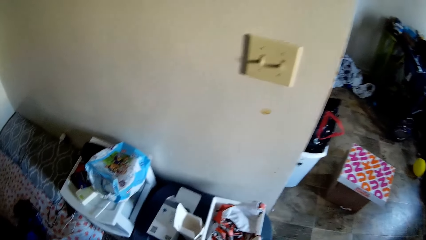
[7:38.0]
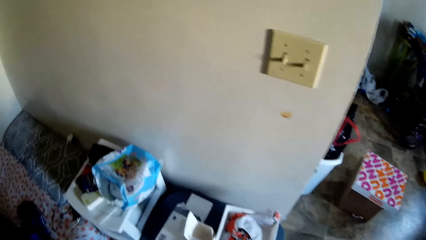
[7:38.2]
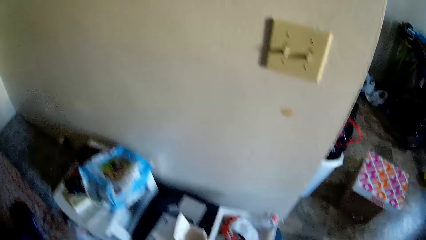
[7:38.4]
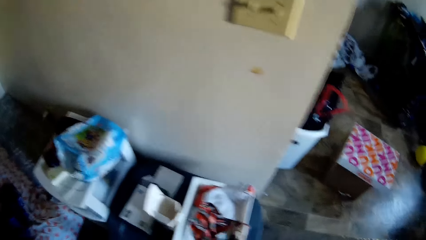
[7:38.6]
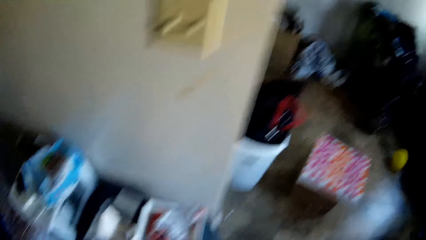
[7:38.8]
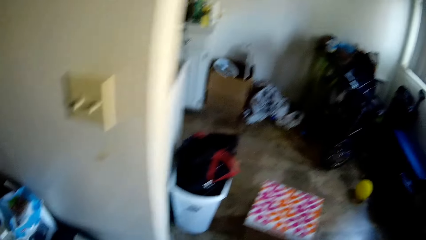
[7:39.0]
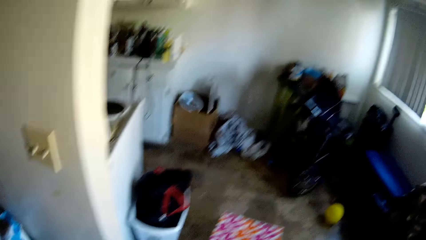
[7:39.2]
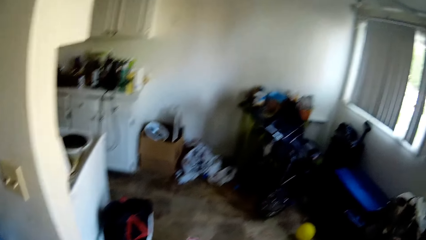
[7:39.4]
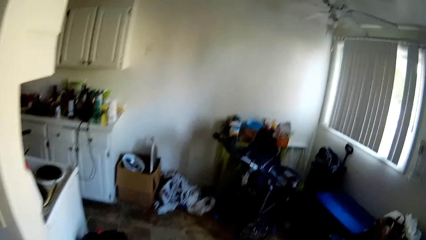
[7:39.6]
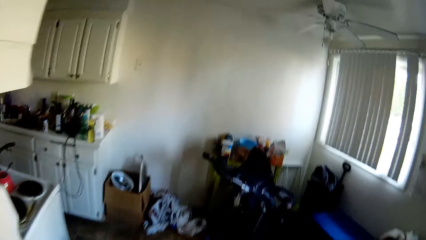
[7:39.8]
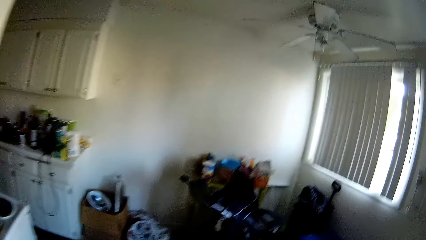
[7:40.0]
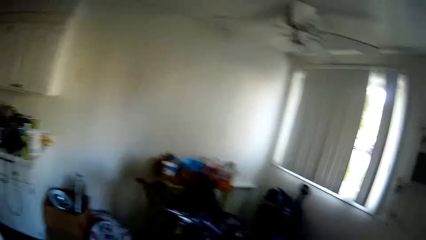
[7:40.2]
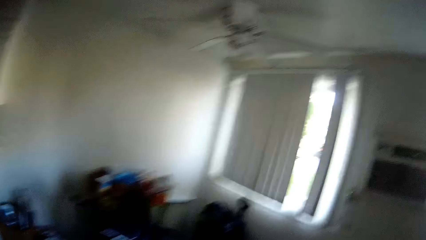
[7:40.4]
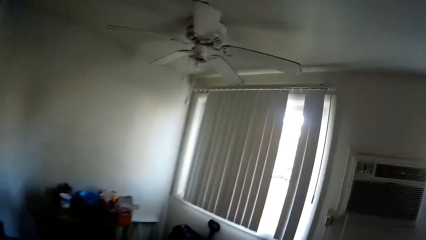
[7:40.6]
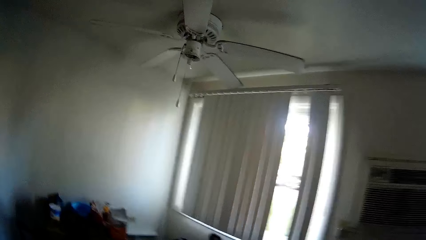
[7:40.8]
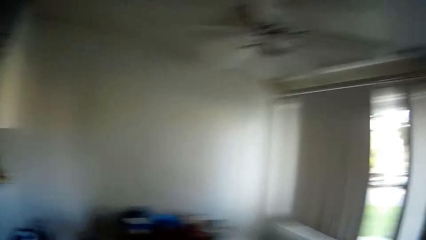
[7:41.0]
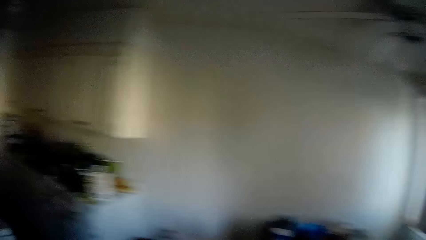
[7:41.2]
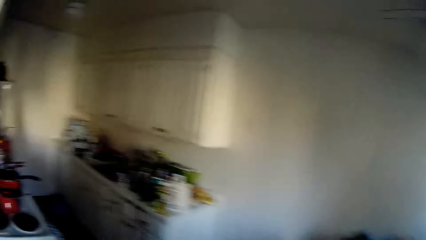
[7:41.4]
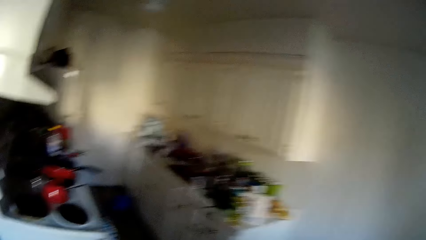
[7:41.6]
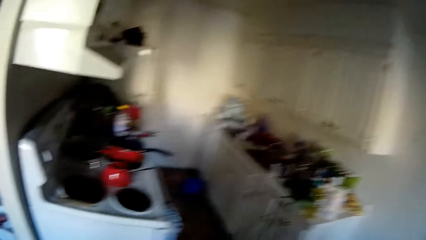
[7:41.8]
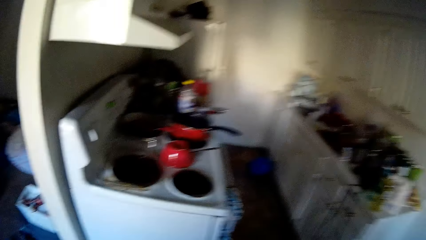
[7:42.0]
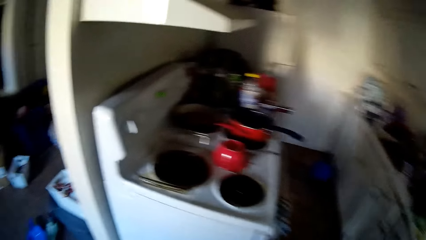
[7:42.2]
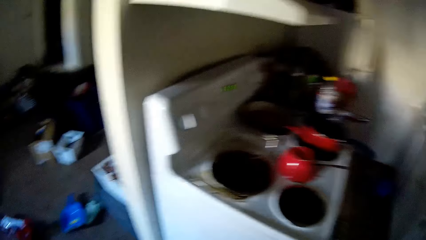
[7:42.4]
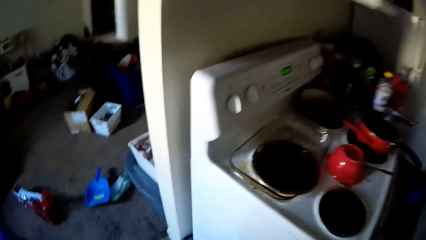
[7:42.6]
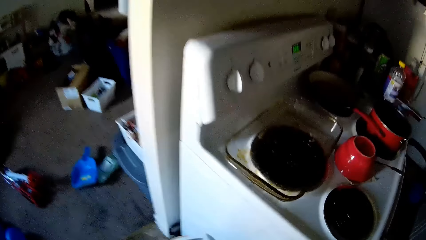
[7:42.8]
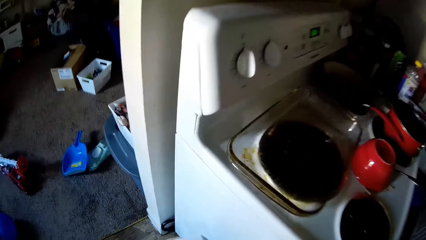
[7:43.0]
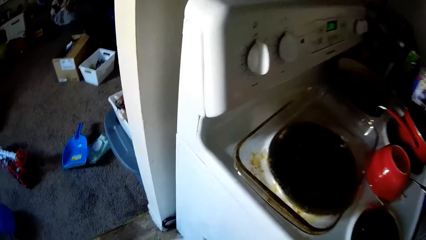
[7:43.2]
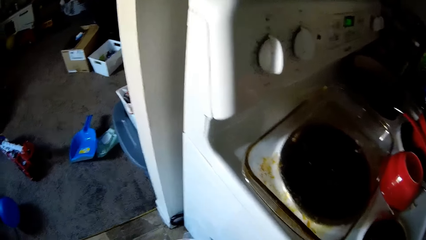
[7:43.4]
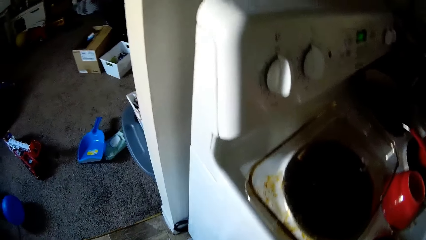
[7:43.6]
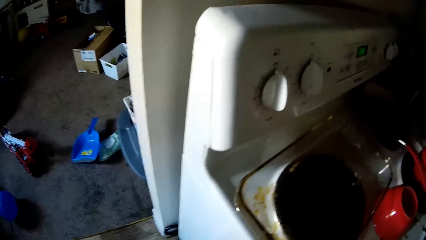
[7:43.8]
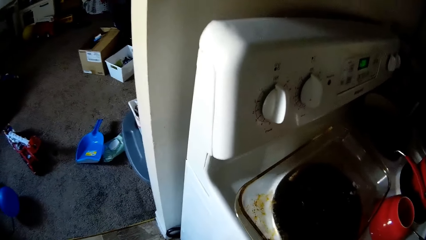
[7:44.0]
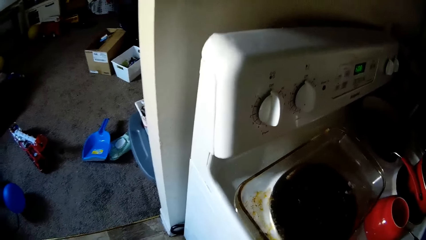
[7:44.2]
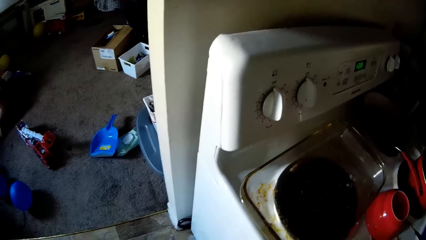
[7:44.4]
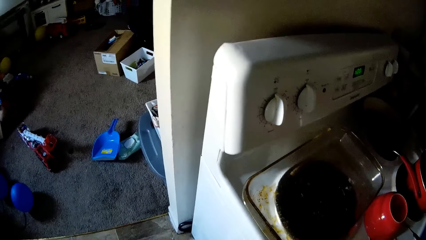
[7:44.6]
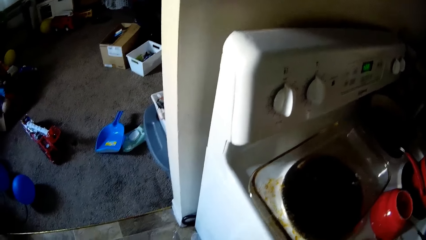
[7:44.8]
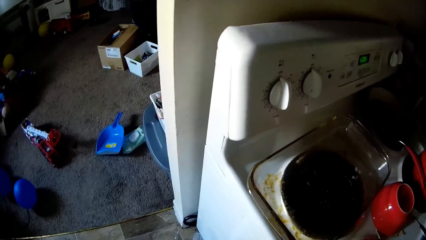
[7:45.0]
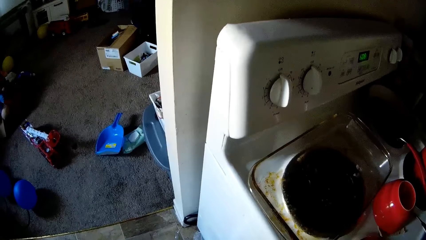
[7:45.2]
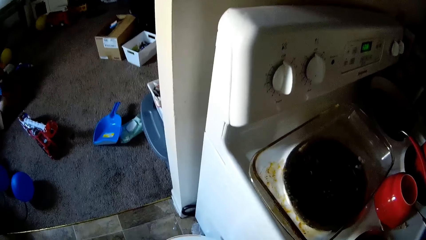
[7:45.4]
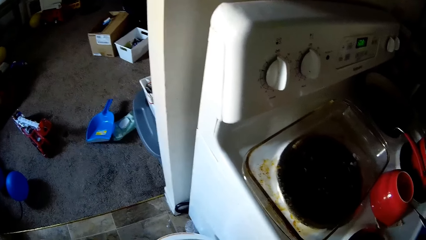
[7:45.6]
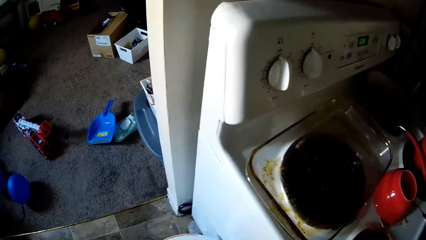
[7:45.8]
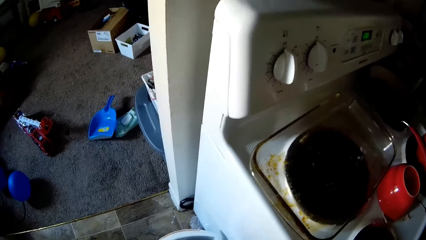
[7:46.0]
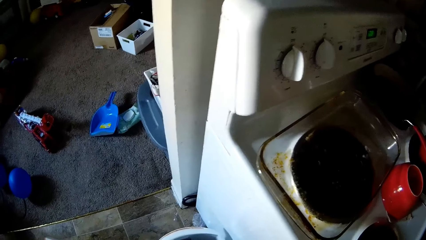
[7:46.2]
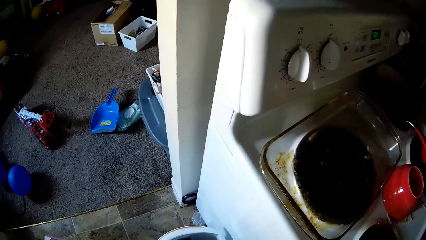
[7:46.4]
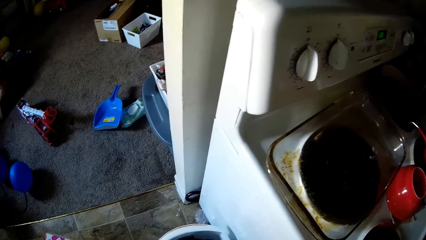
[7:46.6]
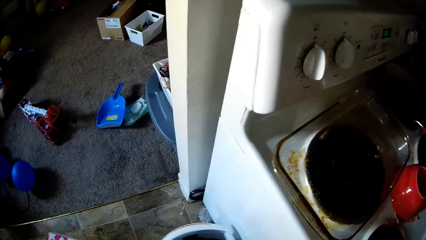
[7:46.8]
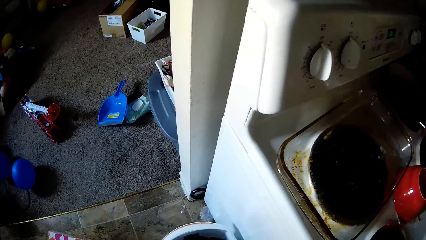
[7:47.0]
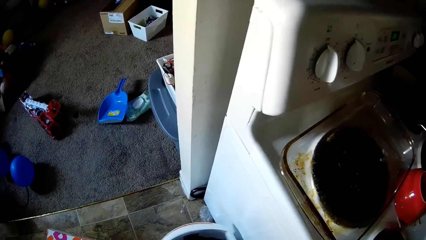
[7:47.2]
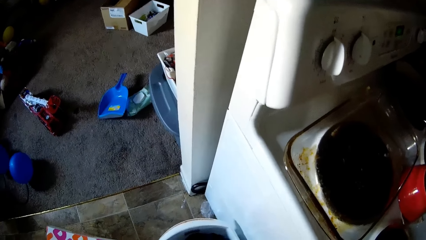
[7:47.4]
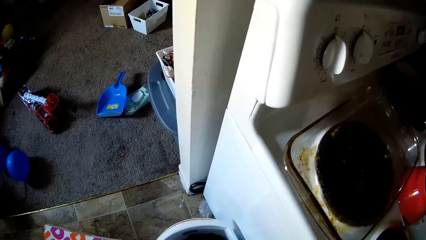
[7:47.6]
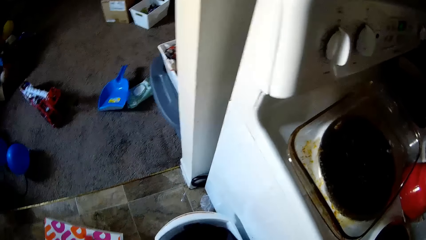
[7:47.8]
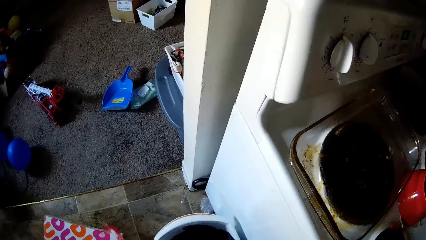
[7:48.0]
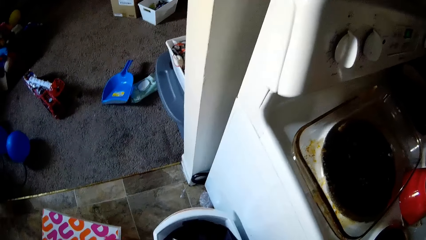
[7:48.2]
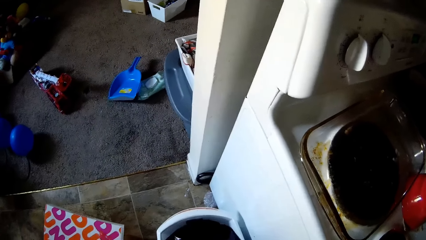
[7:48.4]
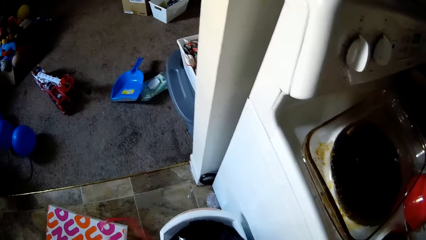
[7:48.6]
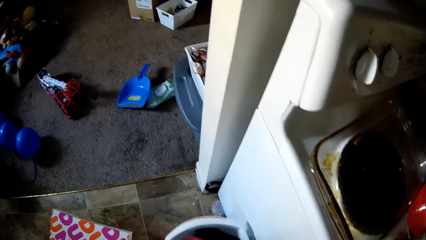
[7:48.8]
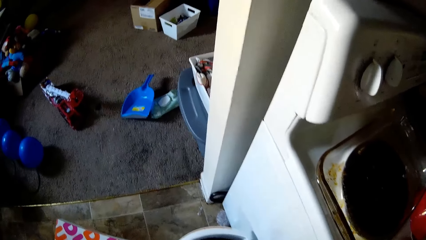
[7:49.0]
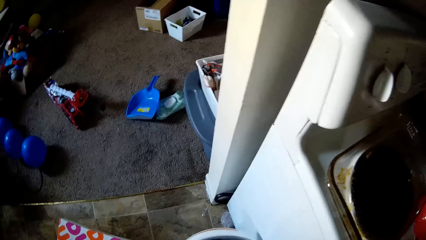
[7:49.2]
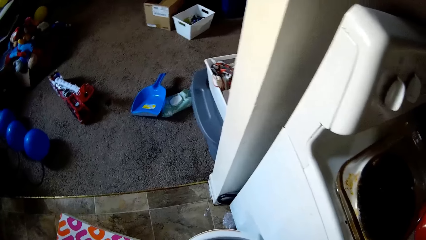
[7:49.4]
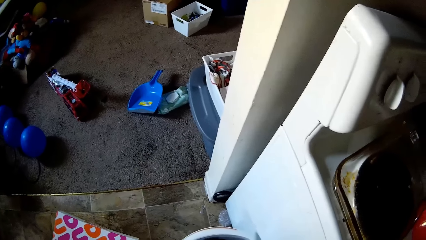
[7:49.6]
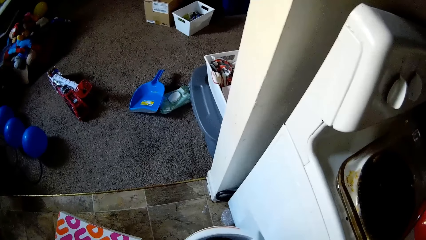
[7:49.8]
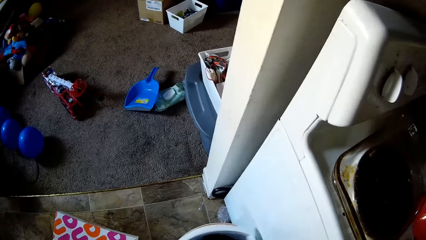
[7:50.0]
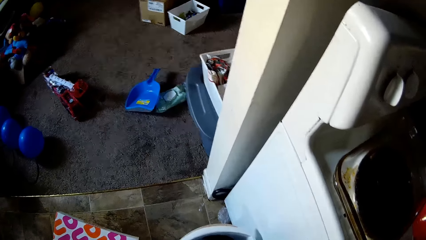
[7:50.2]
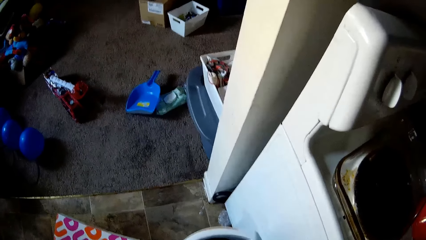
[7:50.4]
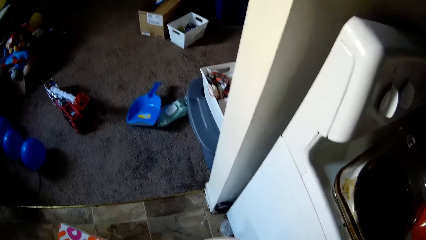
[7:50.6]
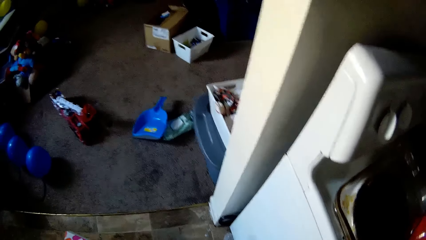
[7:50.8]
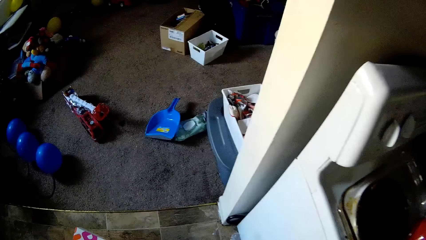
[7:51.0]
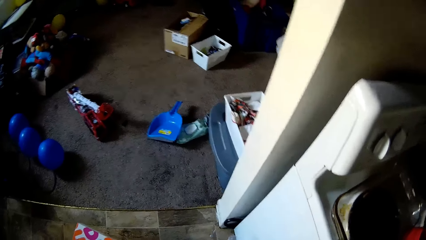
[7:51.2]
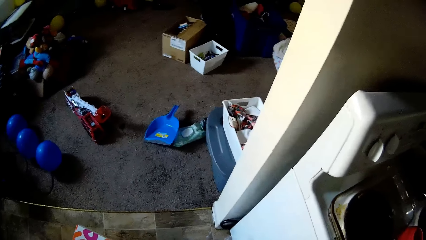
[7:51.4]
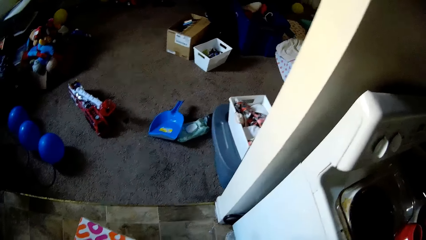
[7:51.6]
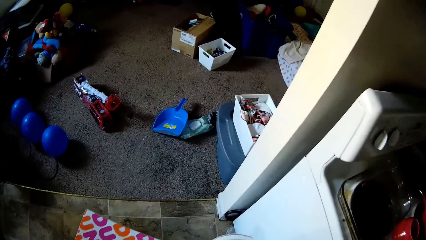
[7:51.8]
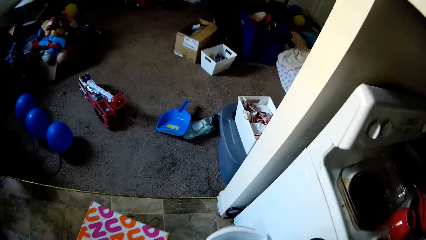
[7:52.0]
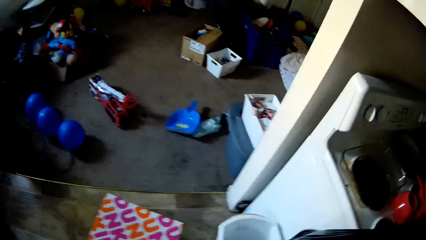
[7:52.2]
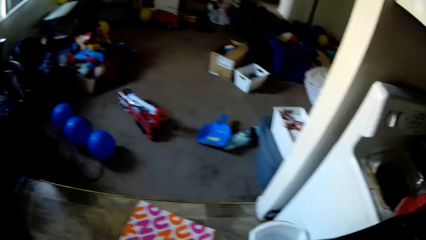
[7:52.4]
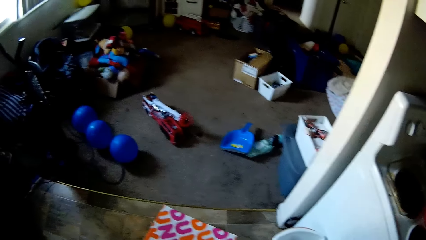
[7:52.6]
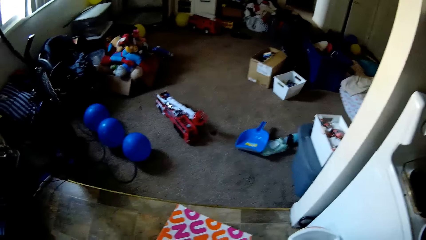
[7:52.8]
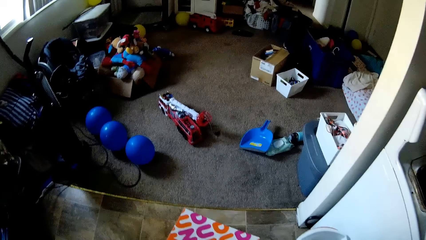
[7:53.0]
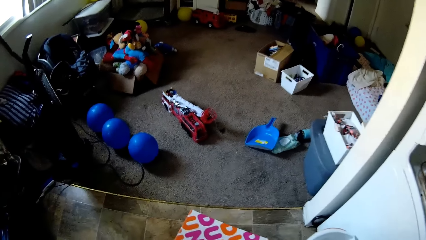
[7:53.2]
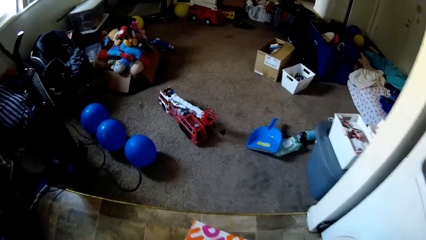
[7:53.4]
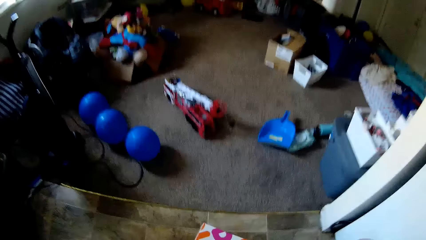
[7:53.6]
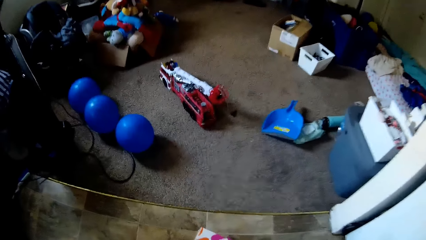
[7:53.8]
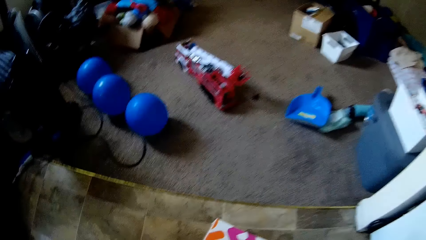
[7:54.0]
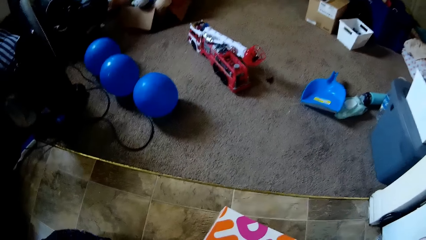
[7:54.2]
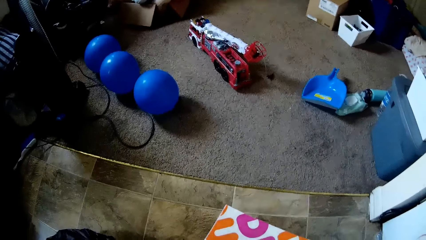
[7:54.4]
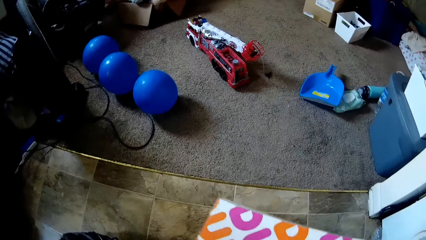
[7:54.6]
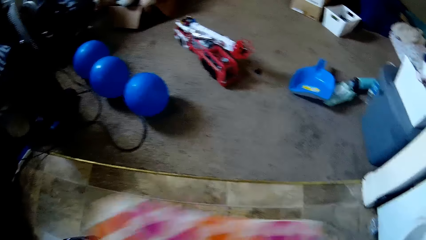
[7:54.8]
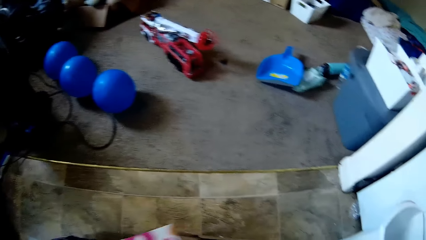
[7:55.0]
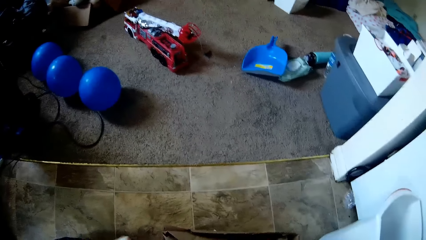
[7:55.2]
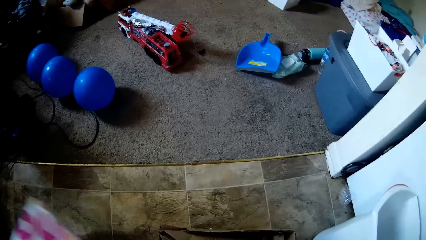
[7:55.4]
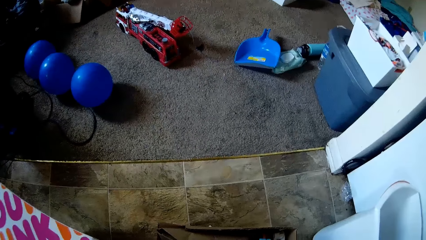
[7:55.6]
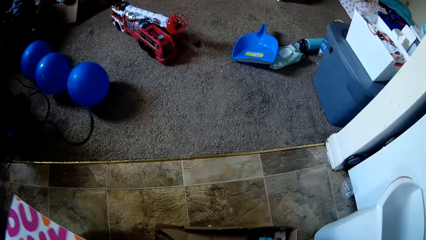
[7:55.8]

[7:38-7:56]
The camera wearer carries the polythene bag. She picks up the carton of donuts from the floor with her left hand. She carries the box with the left hand.
